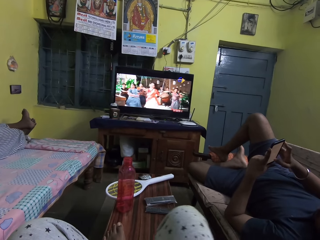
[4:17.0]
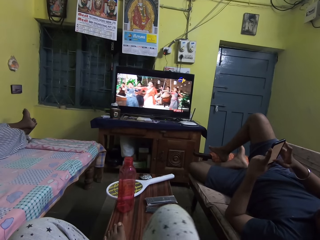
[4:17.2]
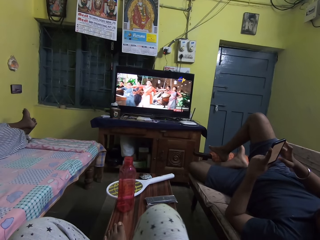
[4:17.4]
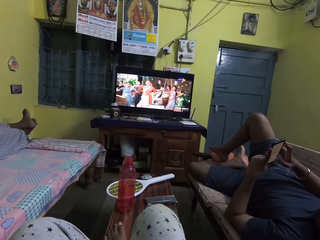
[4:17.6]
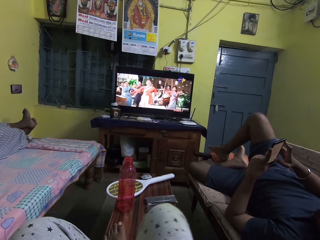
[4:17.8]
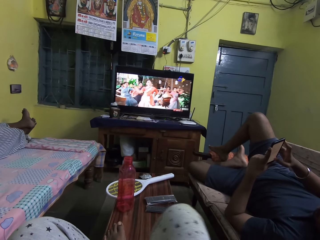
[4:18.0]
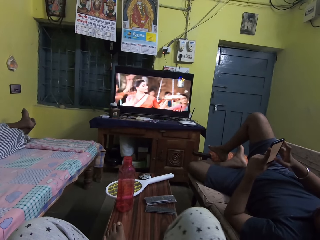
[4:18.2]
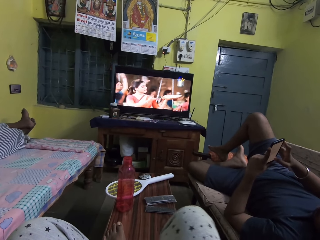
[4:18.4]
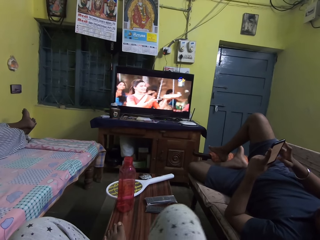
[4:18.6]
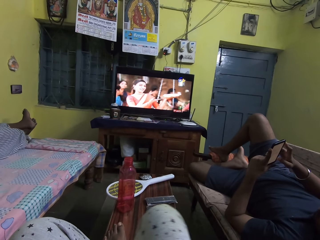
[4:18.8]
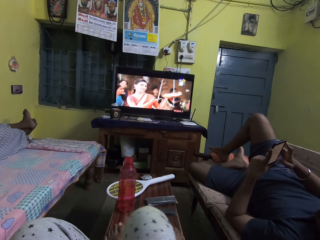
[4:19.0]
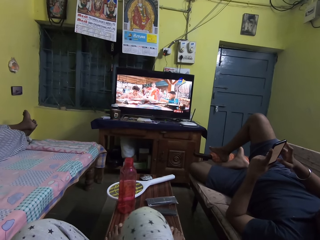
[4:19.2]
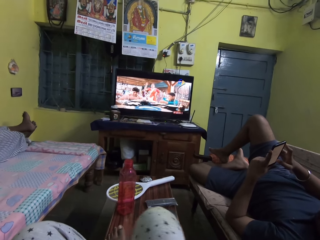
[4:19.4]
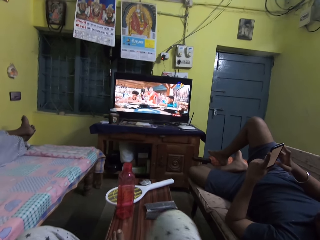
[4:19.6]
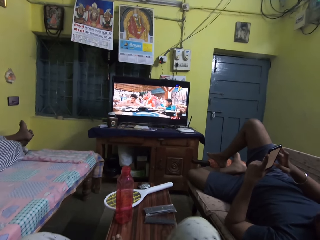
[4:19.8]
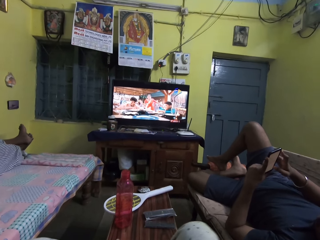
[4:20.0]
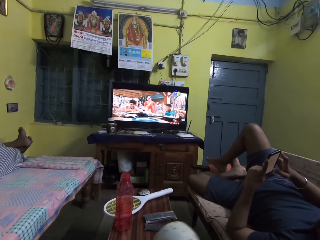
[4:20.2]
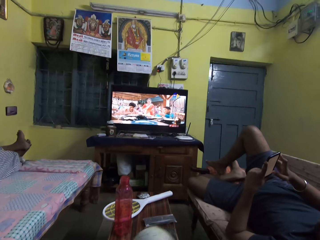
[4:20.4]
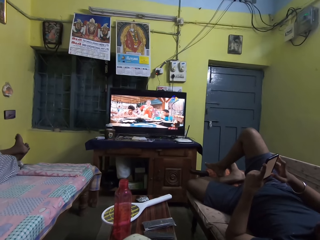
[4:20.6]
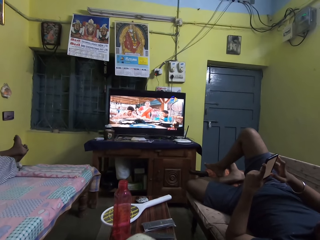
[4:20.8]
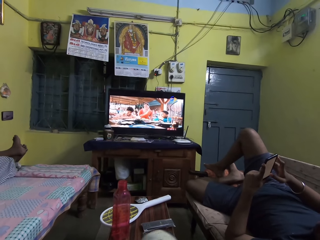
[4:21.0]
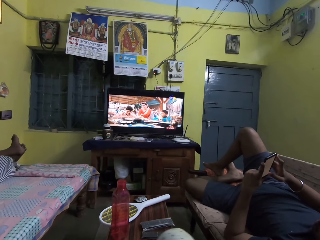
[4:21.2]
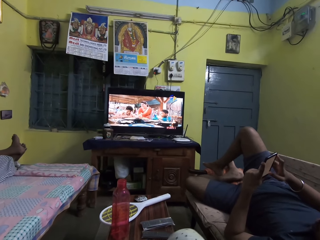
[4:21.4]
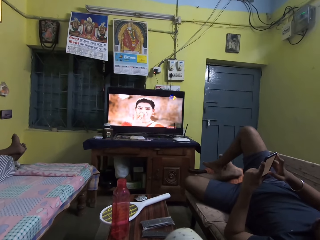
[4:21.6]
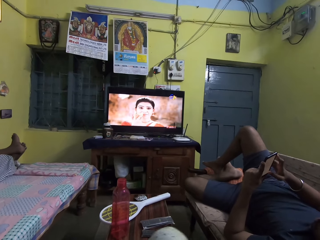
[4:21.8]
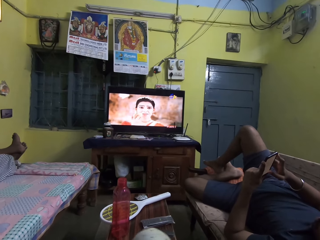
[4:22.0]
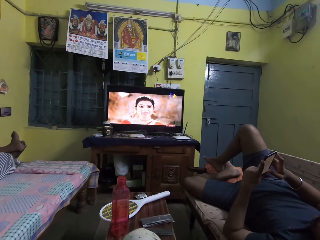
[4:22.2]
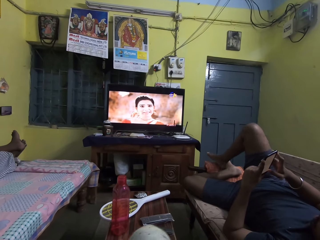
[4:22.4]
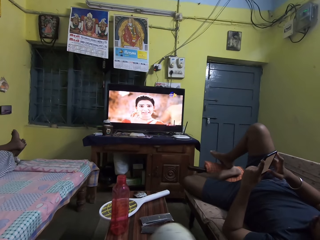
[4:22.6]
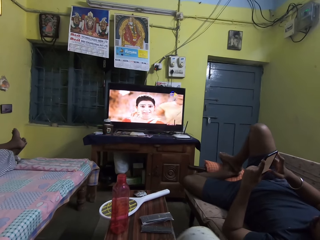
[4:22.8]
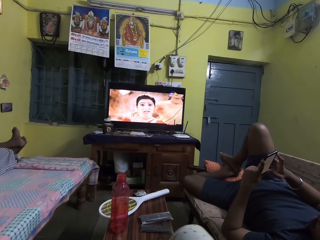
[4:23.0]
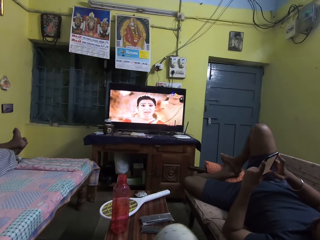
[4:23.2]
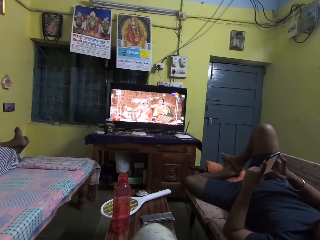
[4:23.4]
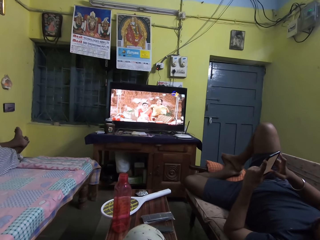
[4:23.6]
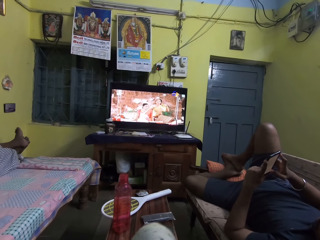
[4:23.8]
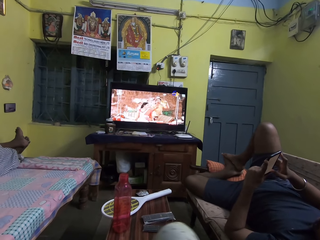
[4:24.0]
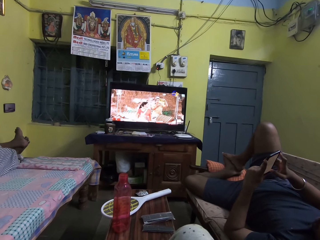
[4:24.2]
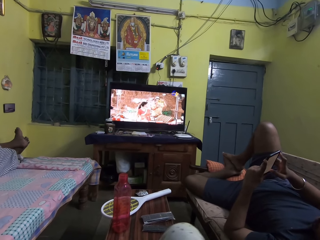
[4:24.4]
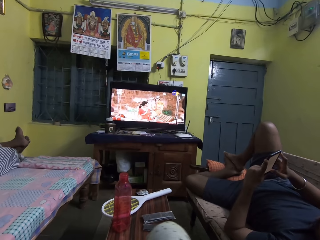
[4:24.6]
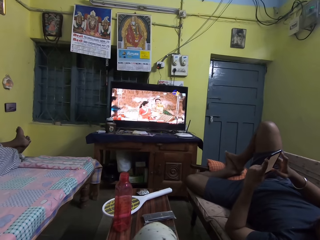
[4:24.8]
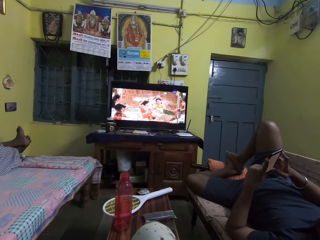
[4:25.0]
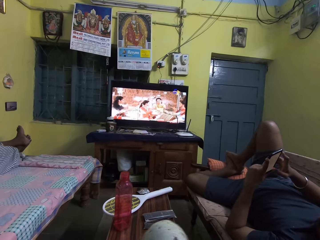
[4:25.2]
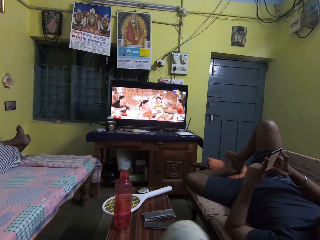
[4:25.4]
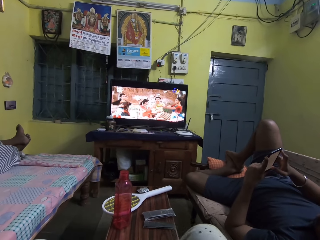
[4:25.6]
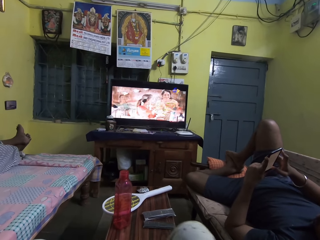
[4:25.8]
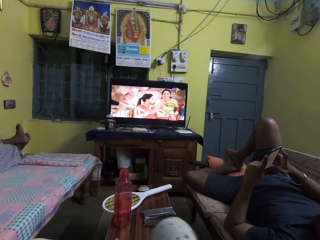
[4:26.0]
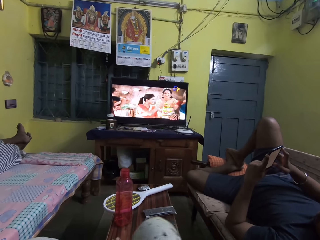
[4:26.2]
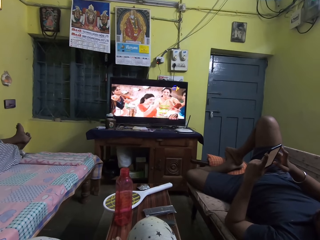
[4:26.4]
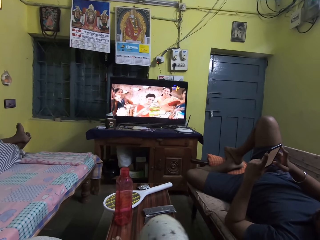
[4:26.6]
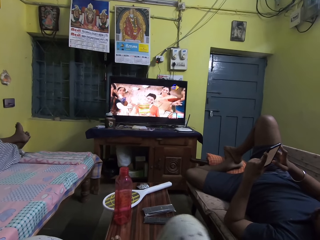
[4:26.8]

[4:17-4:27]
The camera wearer moves a leg. The man adjusts his left foot, raises his right foot from the pillow, and places his right foot on his left foot. The camera wearer watches the television. The man operates the phone in his hands. The man moves a leg. The camera wearer swings her right leg. She watches the television. The man operates the phone in his hands.

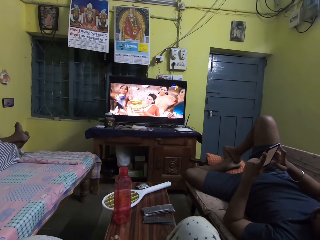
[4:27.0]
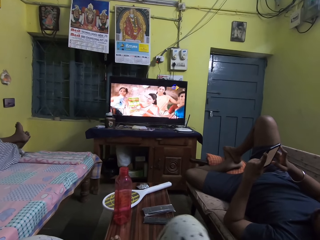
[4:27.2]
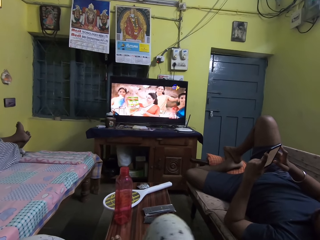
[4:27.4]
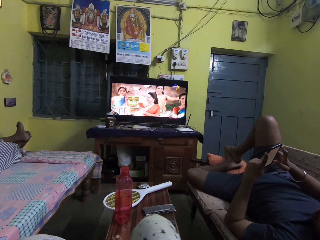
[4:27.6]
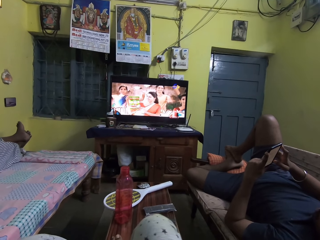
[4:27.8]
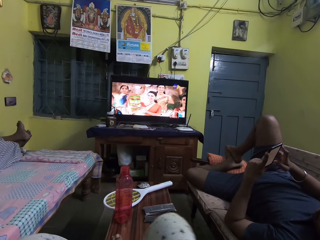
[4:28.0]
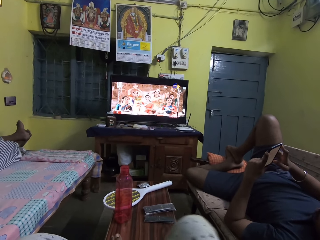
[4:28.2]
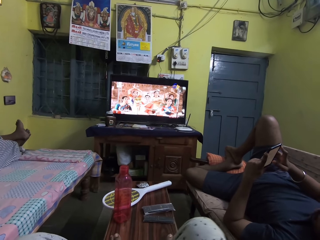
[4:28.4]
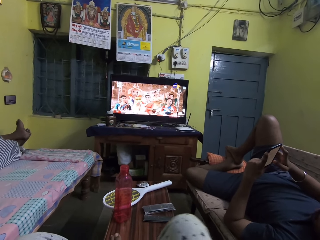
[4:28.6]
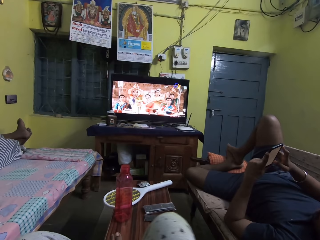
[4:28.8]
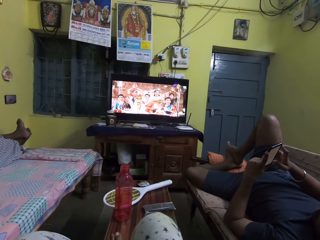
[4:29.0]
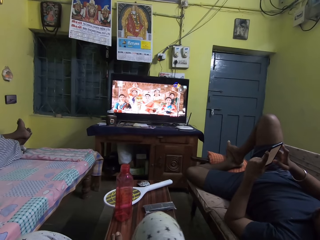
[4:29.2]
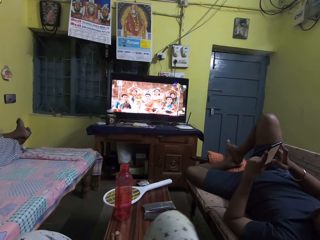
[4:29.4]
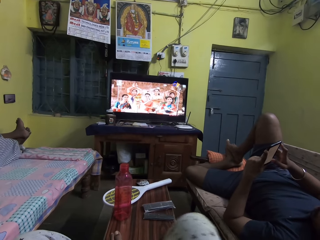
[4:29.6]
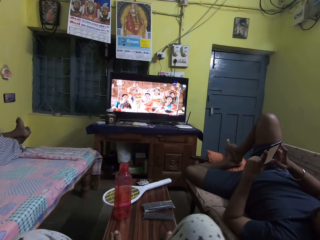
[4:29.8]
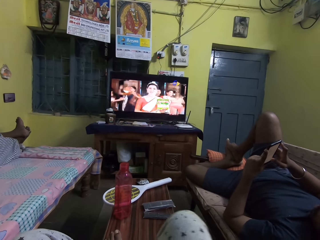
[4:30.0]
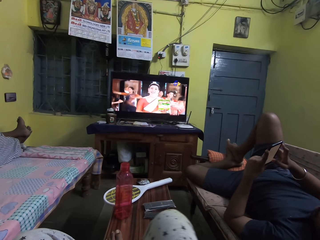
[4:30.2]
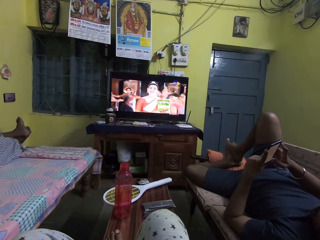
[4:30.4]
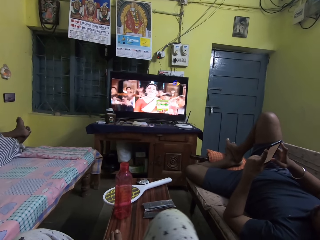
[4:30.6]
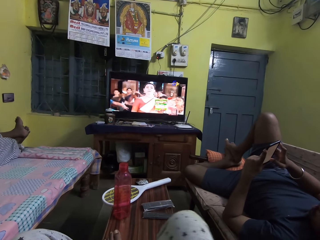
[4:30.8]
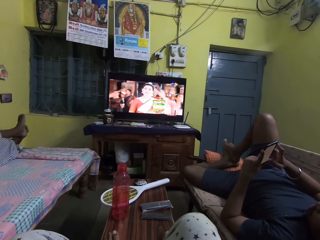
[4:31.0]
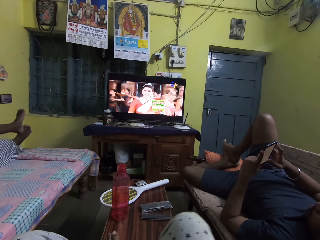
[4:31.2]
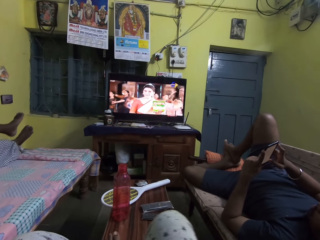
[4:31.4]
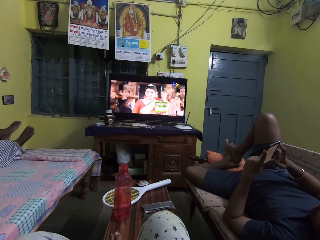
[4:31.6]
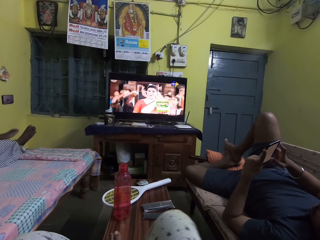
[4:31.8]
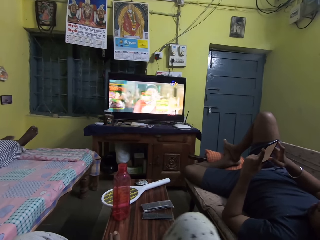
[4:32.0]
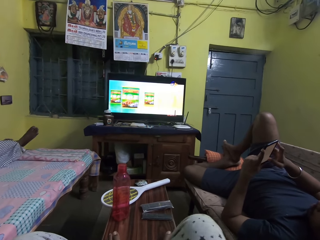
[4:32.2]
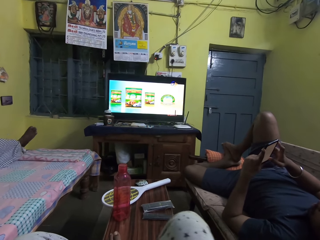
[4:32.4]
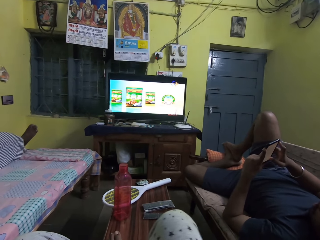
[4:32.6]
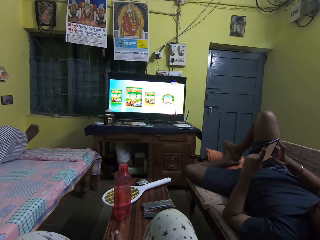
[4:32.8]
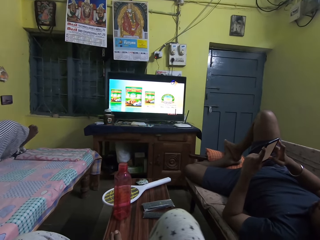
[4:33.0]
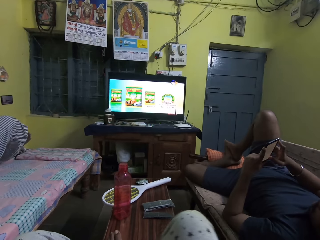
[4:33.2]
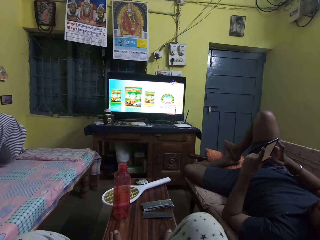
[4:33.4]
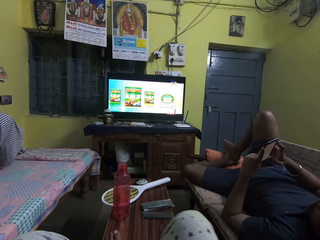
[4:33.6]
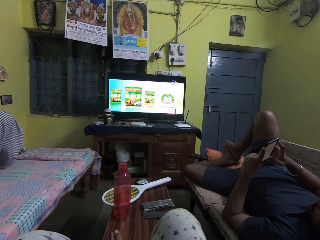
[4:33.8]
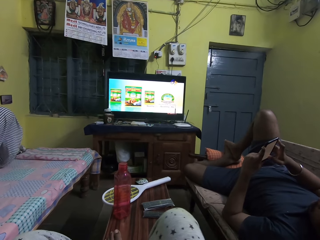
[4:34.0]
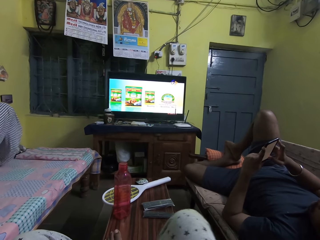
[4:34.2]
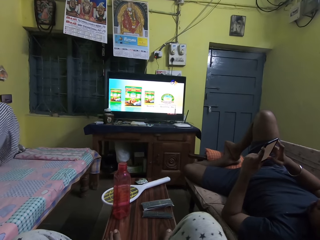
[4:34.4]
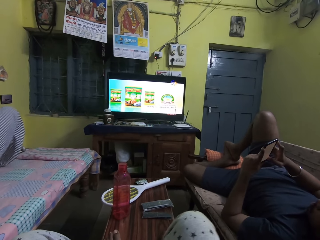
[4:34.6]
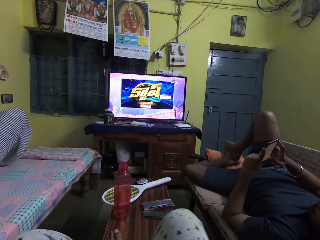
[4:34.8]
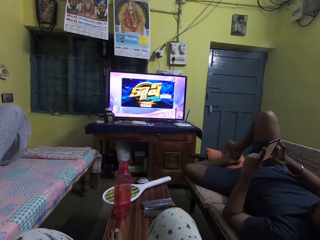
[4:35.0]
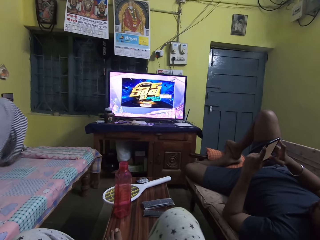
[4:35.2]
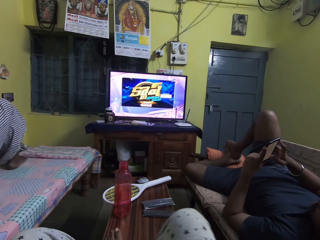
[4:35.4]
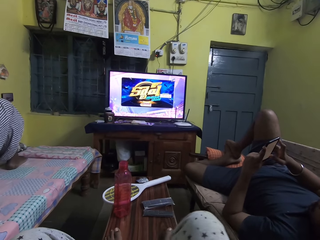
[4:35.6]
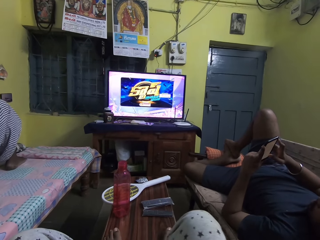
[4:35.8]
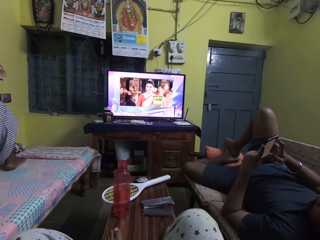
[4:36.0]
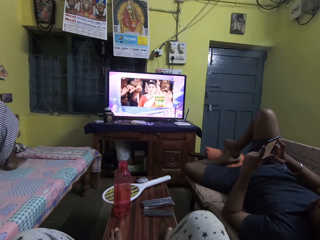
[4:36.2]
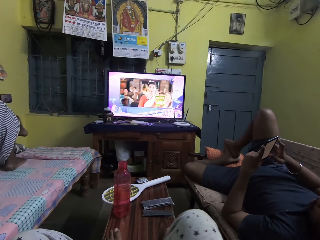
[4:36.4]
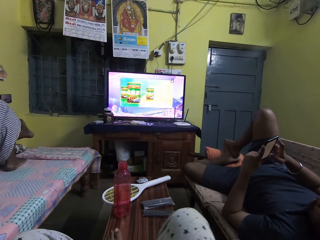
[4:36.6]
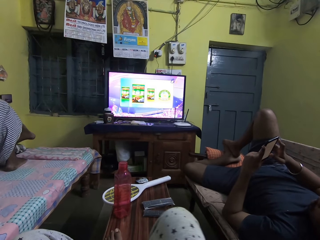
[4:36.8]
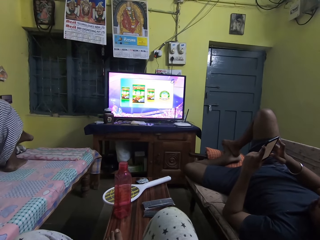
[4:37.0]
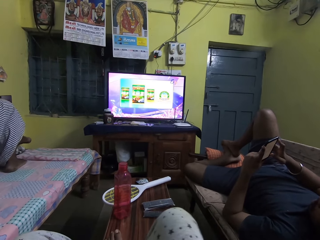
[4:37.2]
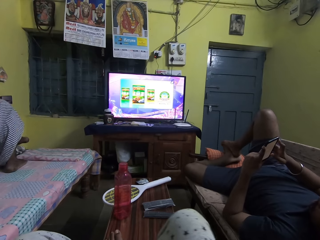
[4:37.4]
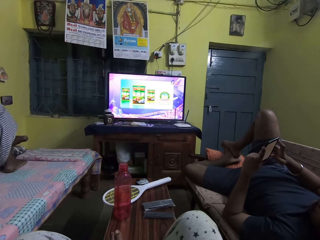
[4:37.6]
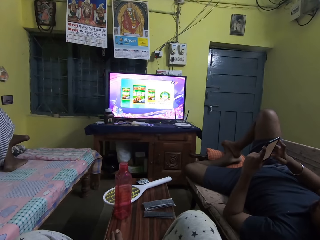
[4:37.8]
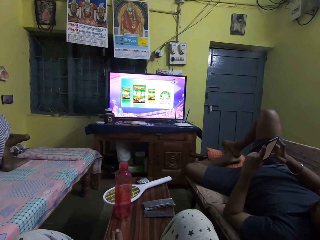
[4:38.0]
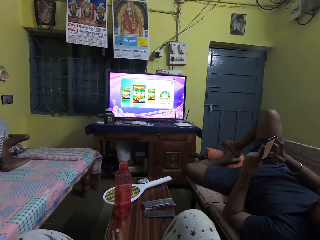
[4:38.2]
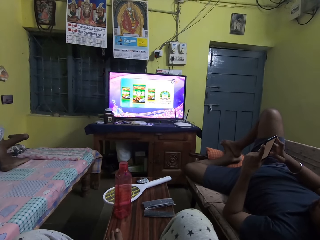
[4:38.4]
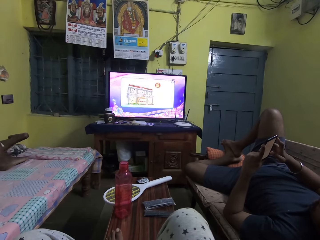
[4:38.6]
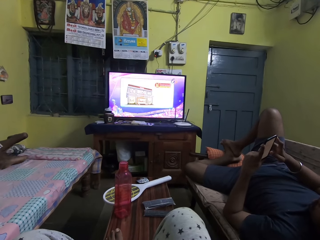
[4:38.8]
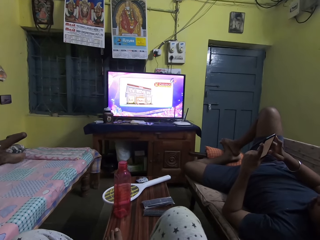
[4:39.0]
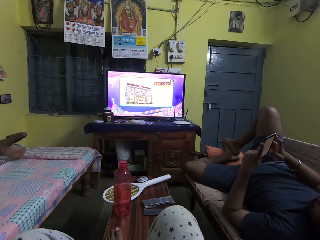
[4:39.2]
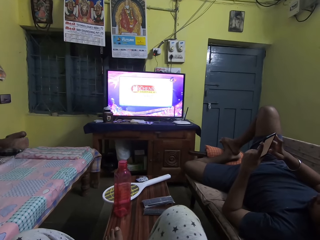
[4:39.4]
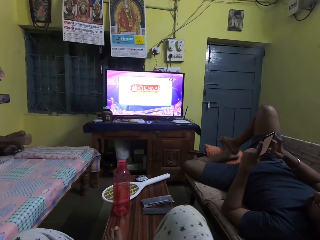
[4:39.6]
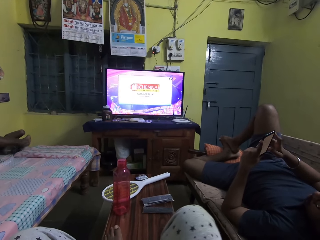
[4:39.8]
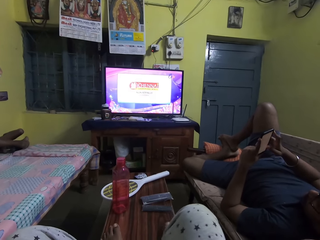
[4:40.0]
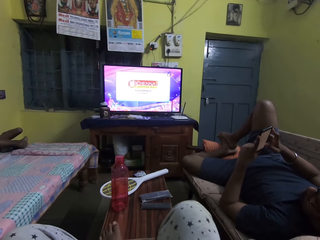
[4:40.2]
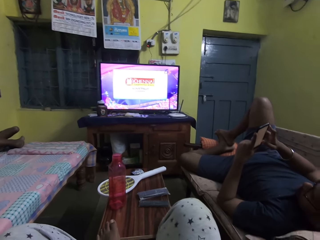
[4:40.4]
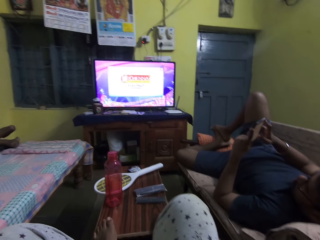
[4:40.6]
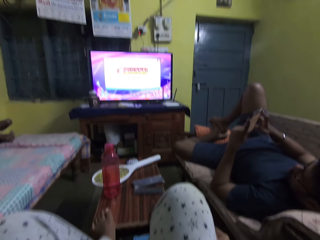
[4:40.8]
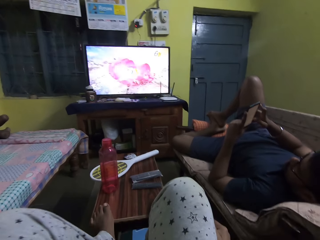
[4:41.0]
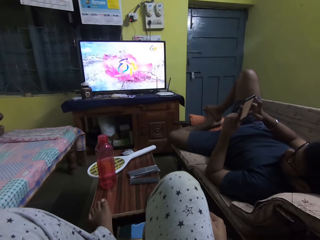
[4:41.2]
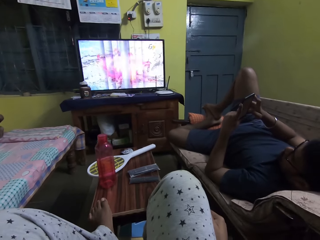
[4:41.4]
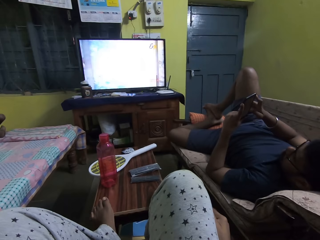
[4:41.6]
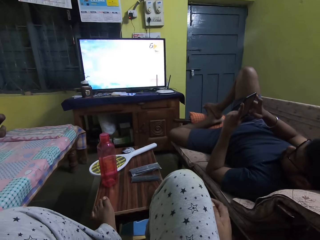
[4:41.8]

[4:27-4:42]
The camera wearer moves a leg. A man lowers his left leg, raises his right leg from a bed, and places his right leg on the bed. The man stretches his left leg, removes his right leg from the bed, and stretches his right leg. The camera wearer watches the television. Another man operates the phone in his hands. The camera wearer adjusts her legs. She watches the television. The other man operates the phone in his hands.
